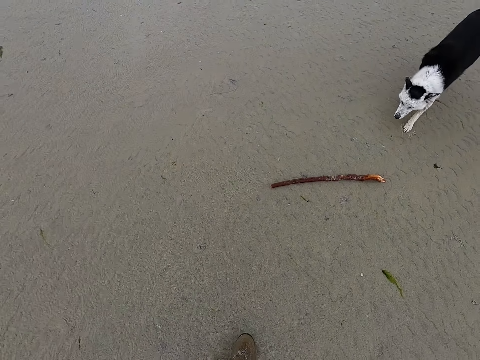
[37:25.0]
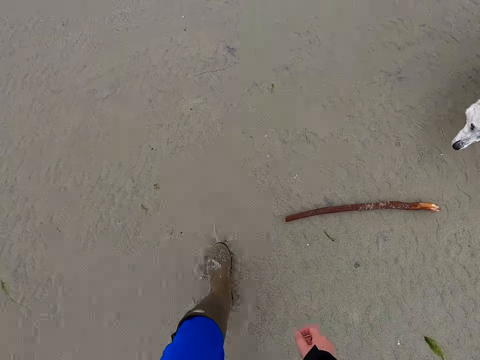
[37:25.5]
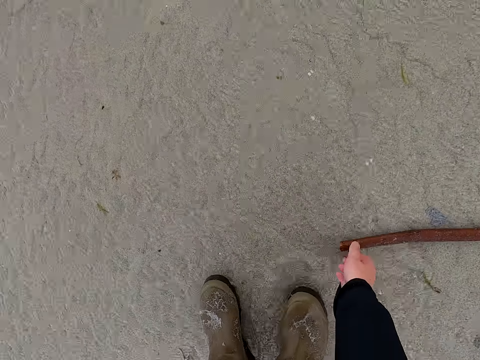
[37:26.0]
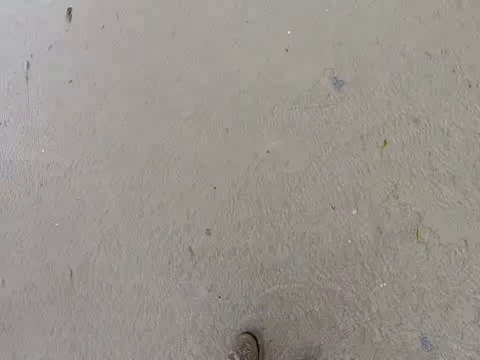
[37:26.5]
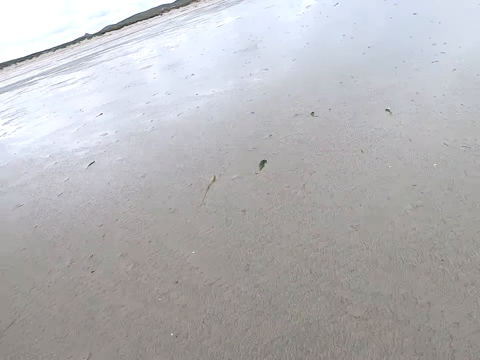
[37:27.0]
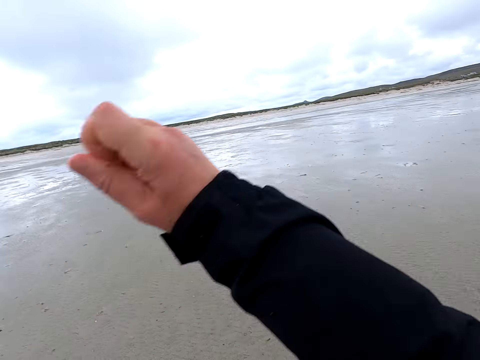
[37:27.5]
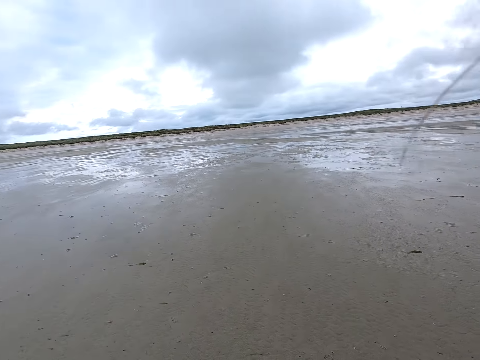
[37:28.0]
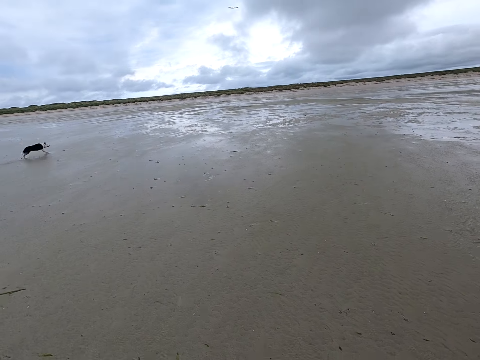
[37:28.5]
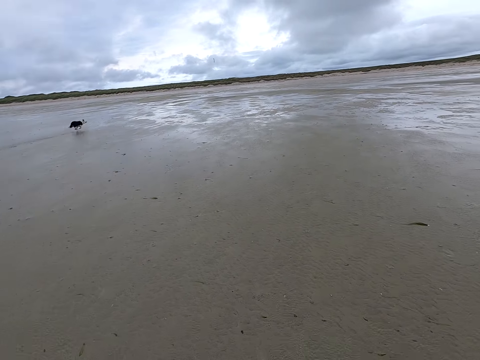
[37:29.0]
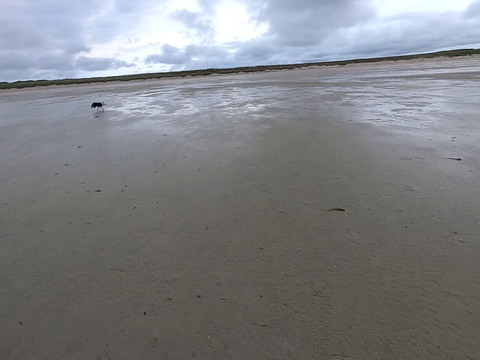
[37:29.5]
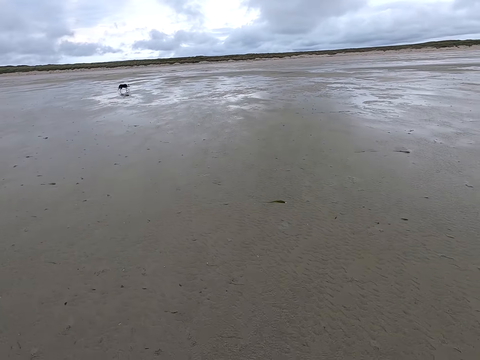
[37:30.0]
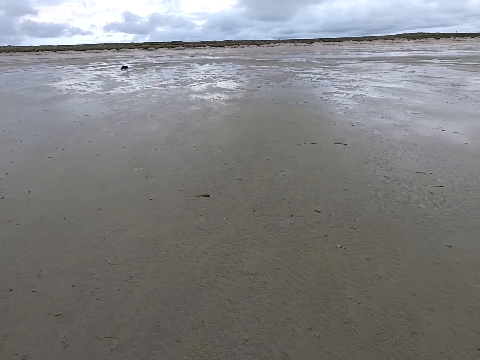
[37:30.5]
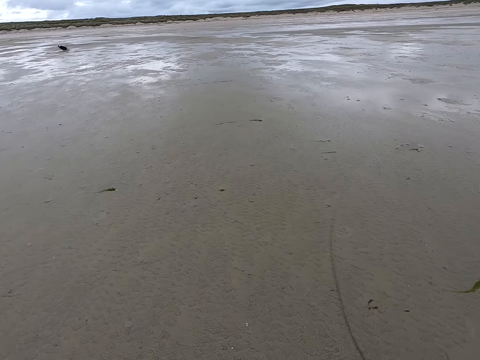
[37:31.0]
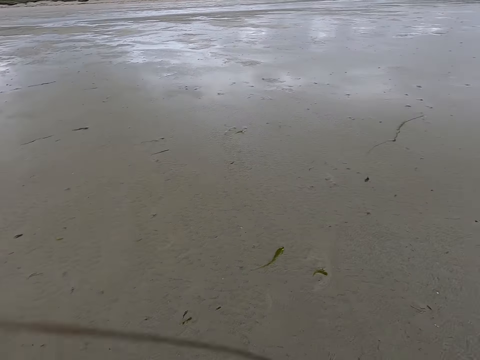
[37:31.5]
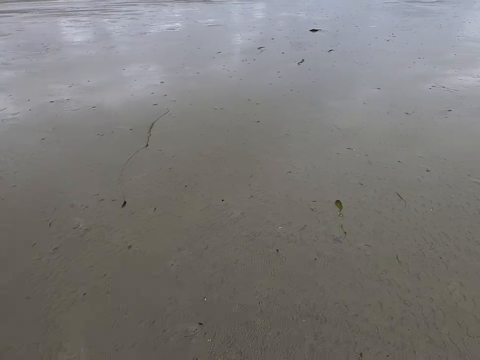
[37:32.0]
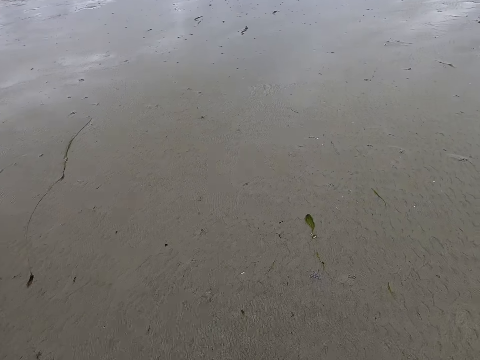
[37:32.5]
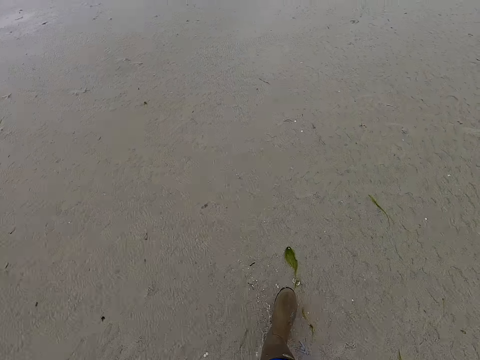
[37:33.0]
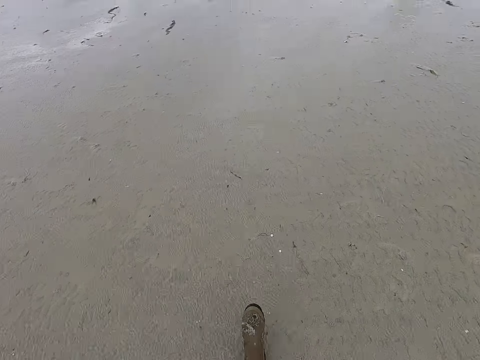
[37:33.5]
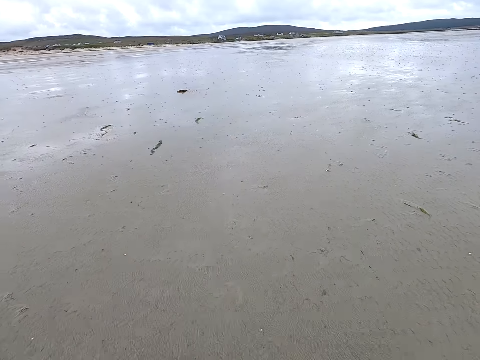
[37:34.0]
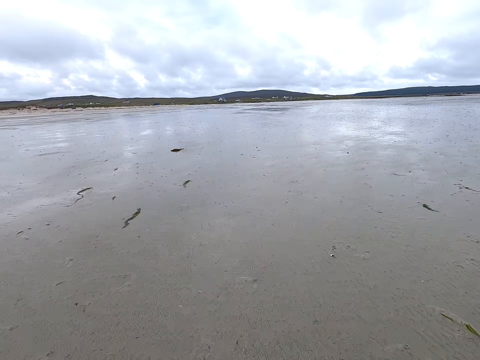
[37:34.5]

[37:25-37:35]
The camera wearer picks a stick. They move around. They throw the stick. They walk around.

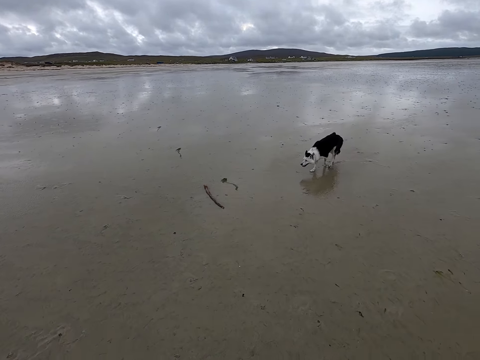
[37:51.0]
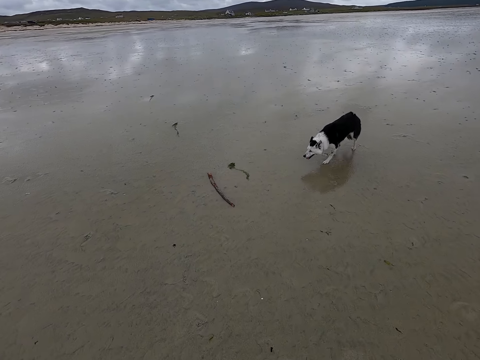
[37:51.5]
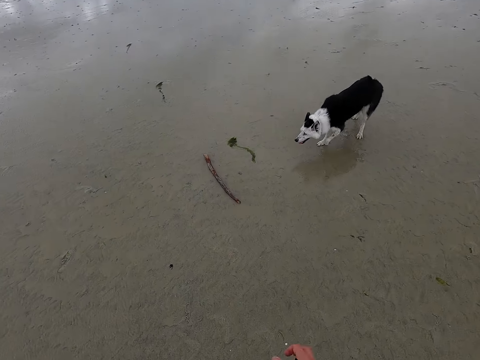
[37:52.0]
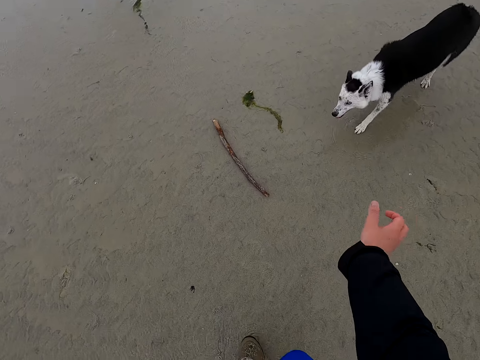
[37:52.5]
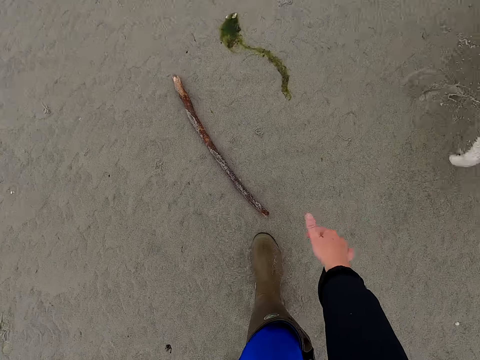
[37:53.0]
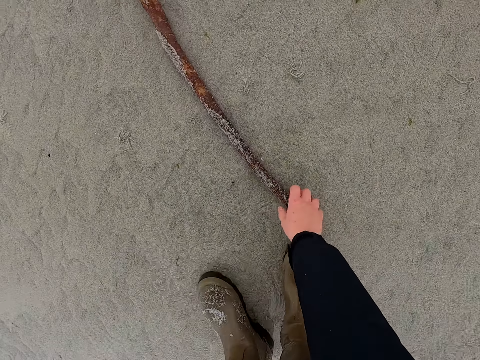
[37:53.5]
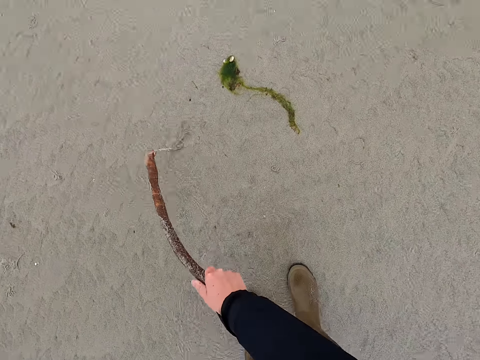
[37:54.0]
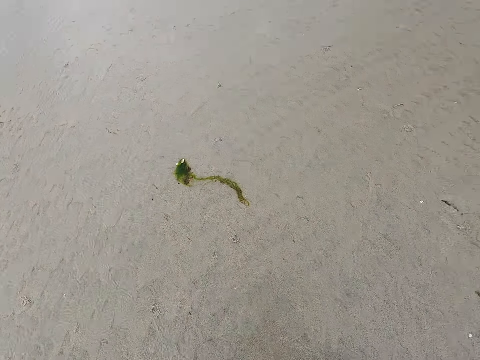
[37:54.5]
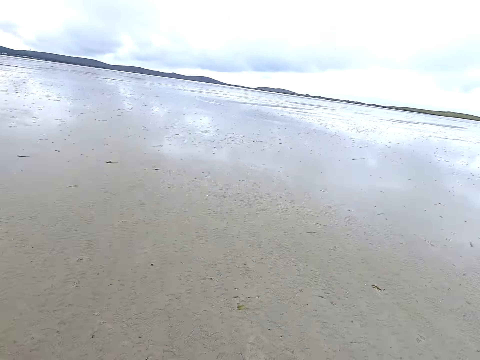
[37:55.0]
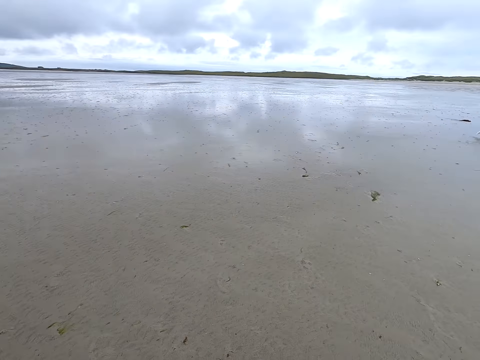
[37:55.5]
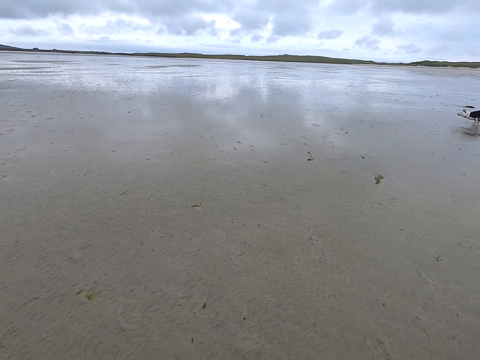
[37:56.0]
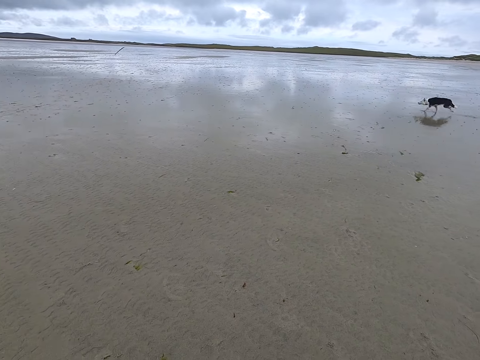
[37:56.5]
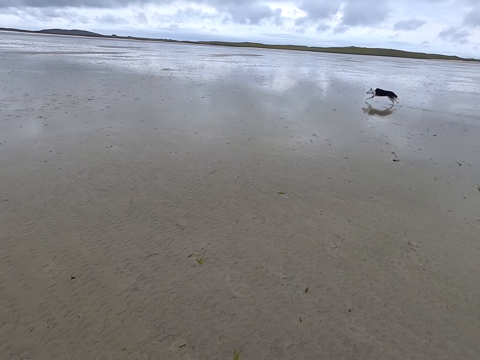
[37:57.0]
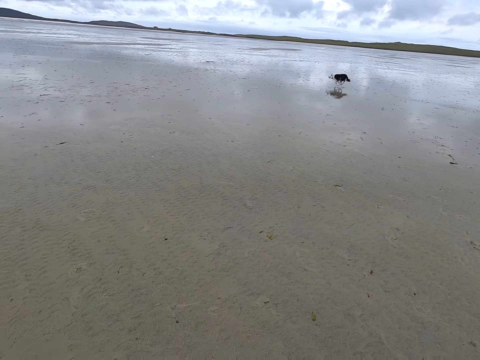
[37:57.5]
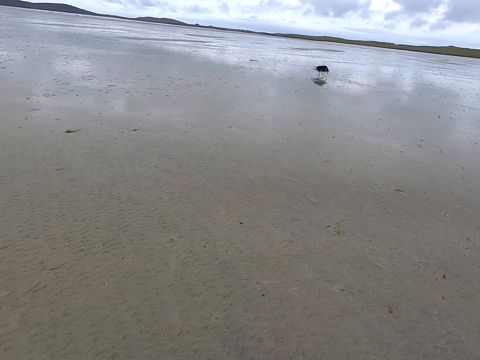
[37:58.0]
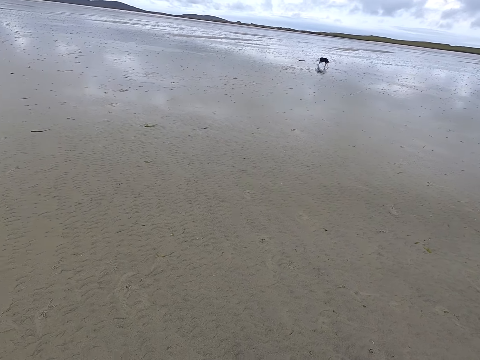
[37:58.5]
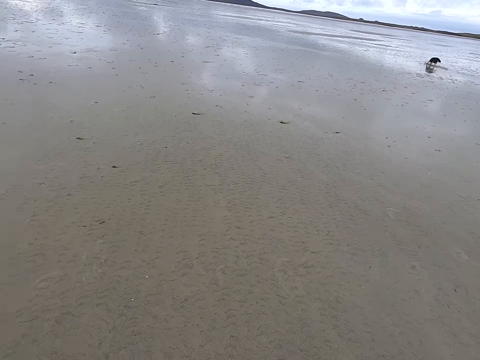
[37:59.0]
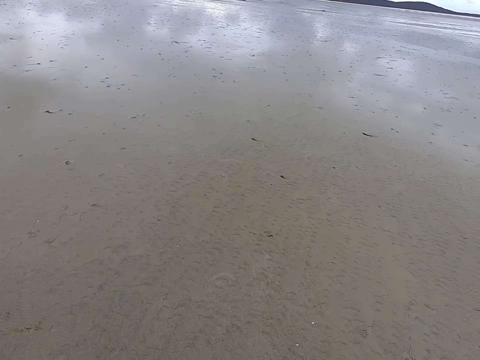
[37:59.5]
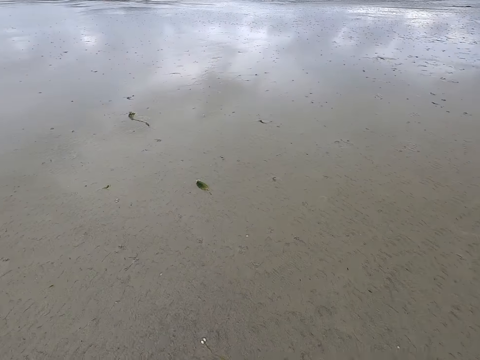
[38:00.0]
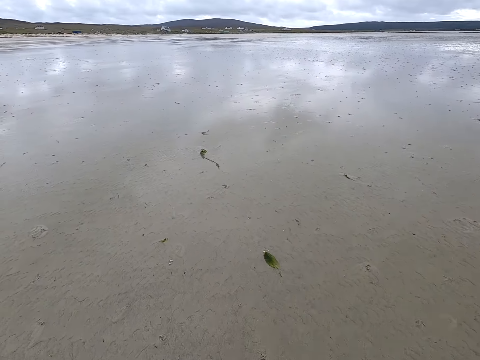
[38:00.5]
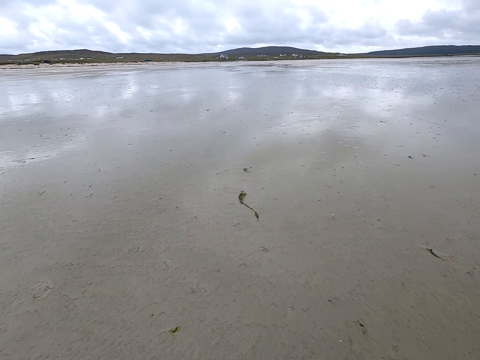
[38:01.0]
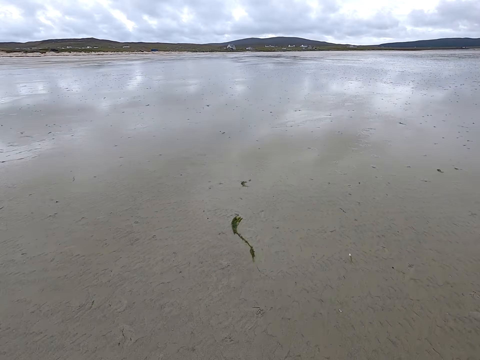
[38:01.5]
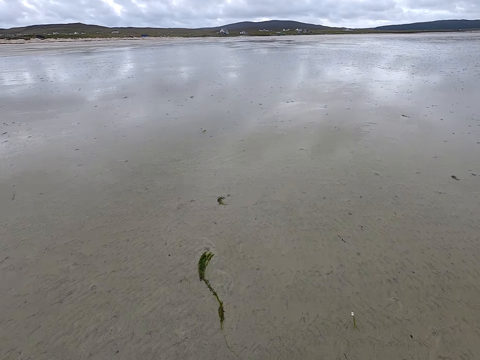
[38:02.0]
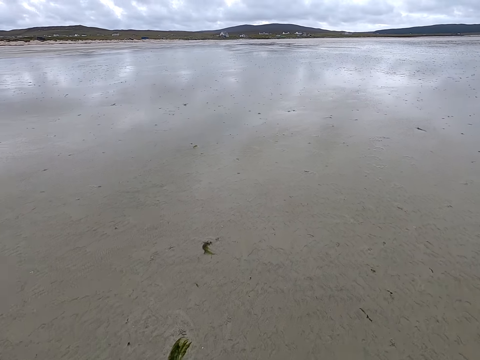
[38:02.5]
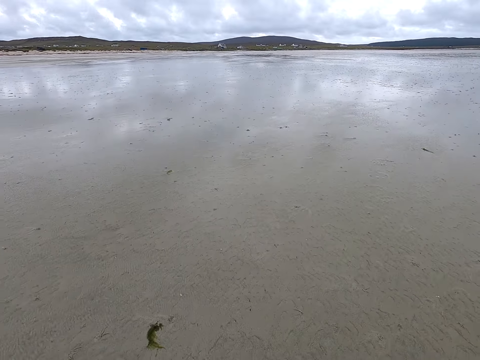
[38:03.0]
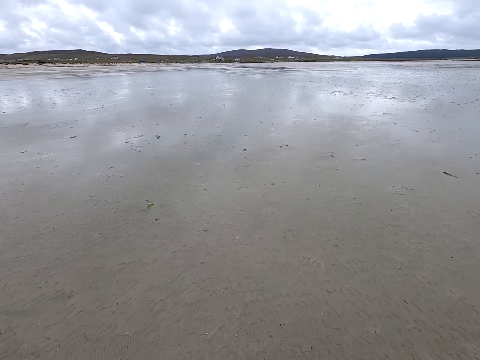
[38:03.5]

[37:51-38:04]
The camera wearer pulls the jacket. They pick a stick. They throw the stick. They move around.

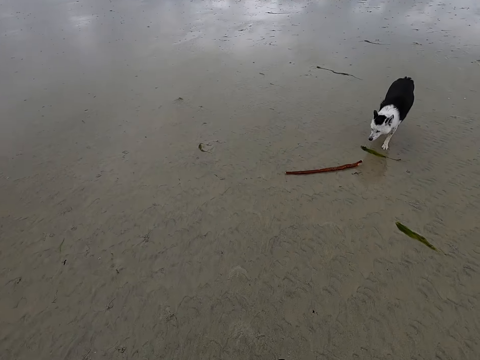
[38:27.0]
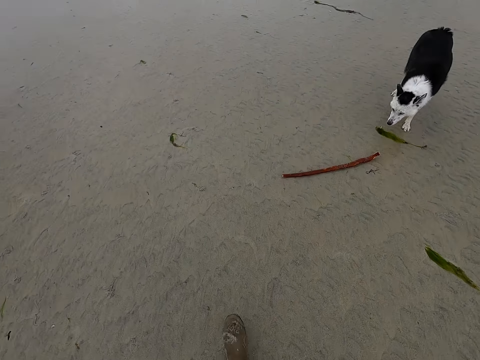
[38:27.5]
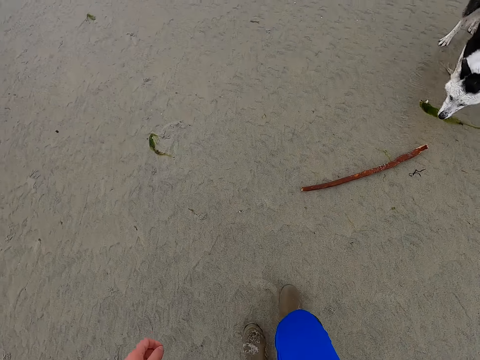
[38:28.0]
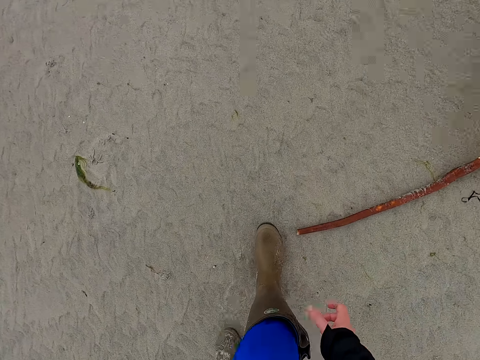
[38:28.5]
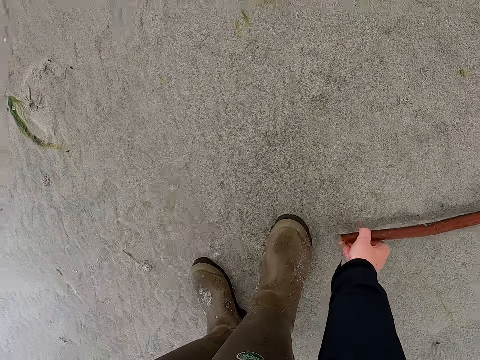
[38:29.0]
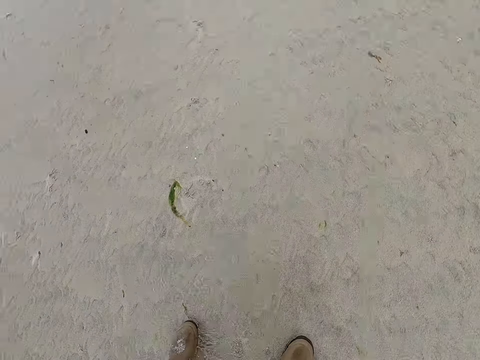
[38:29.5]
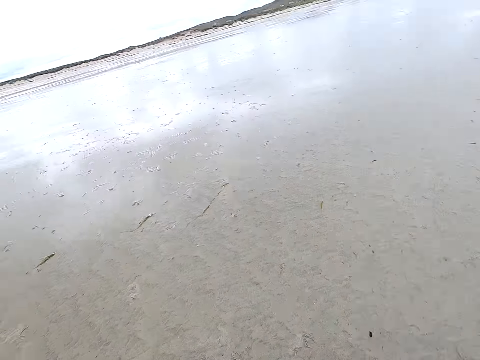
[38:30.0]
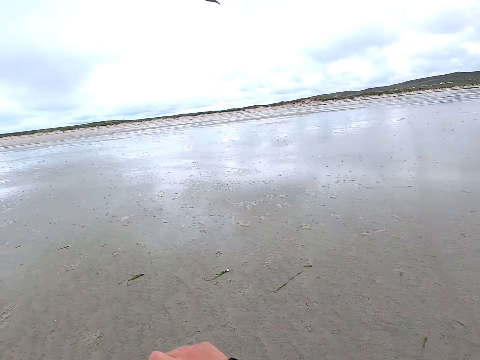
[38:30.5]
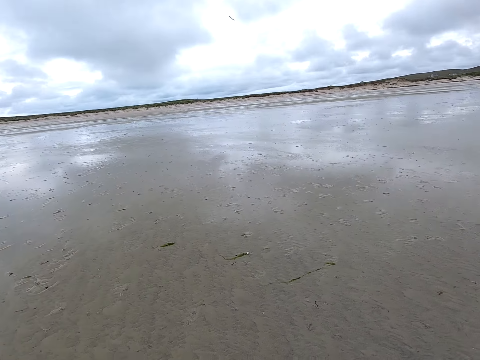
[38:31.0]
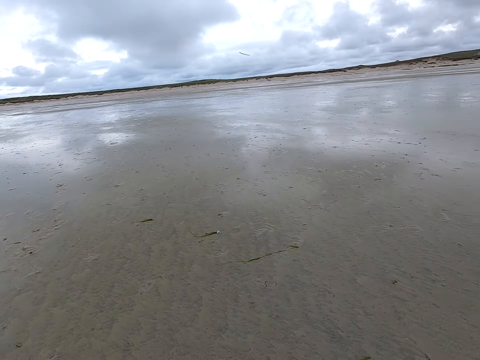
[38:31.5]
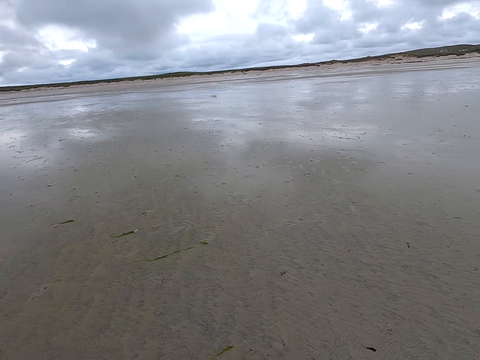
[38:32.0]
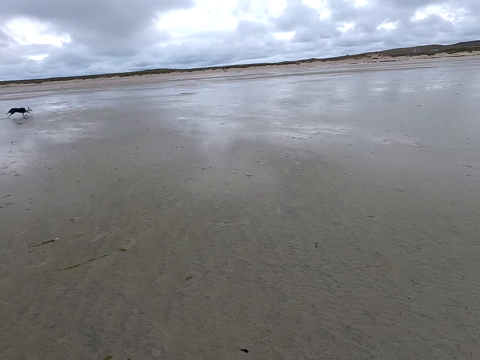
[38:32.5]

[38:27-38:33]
The camera wearer picks a stick. They throw the stick.
